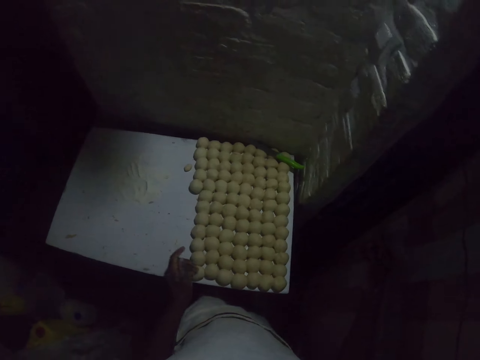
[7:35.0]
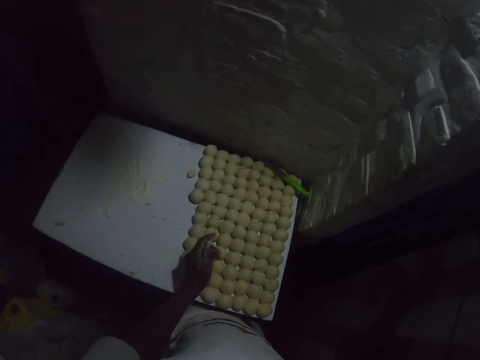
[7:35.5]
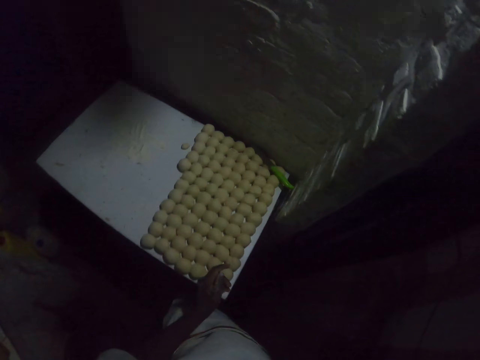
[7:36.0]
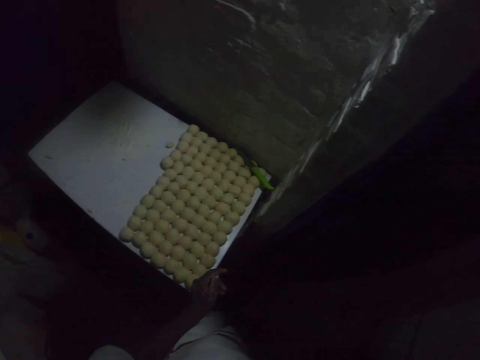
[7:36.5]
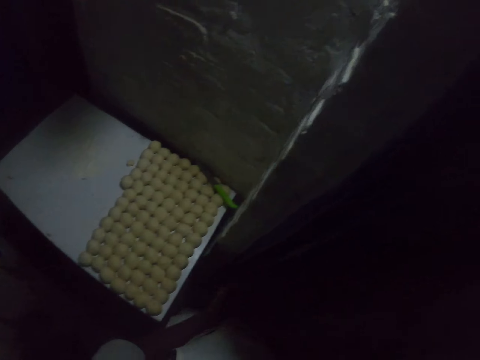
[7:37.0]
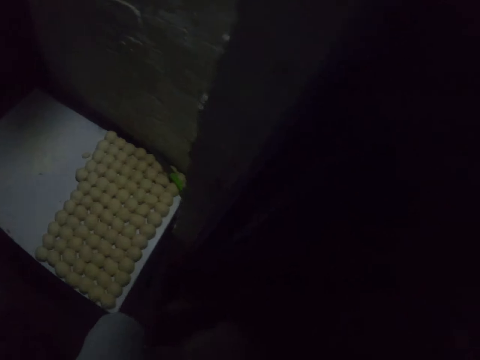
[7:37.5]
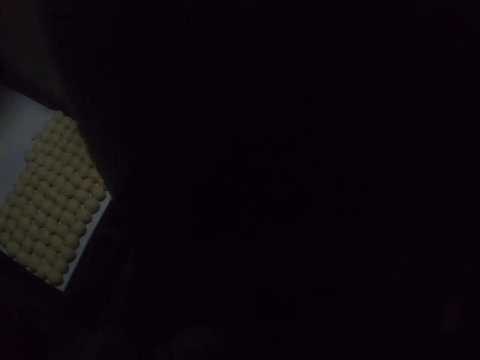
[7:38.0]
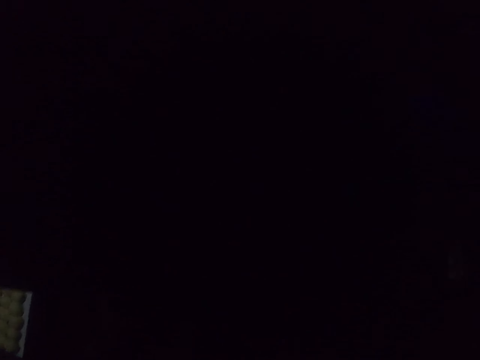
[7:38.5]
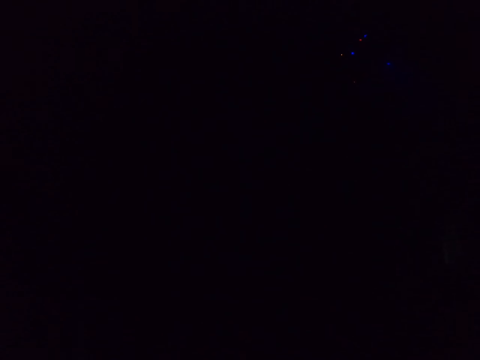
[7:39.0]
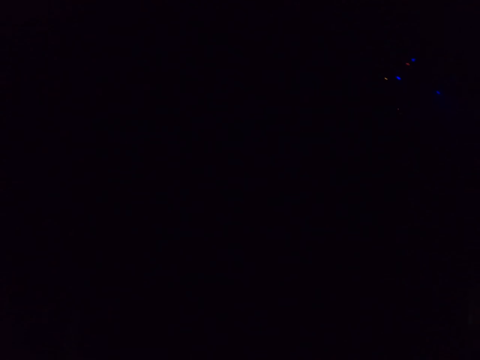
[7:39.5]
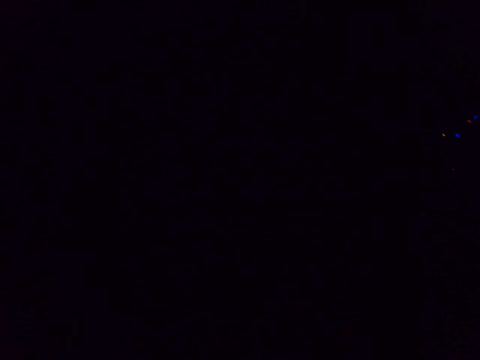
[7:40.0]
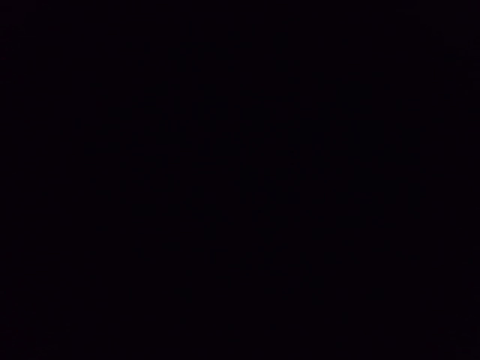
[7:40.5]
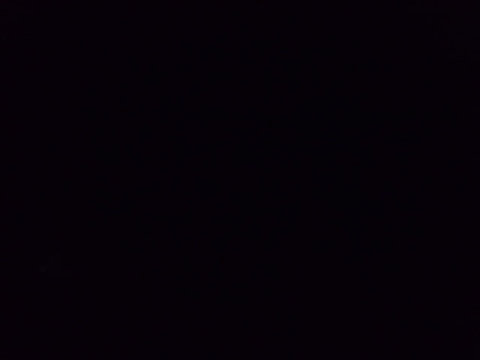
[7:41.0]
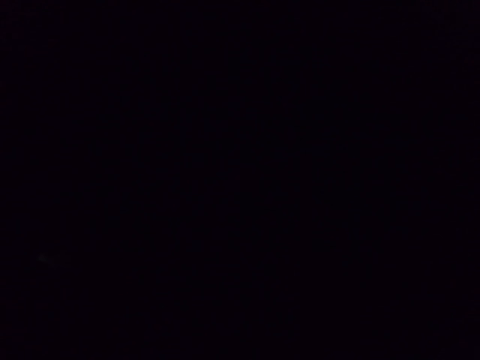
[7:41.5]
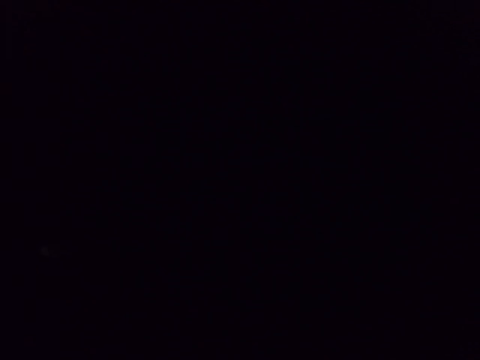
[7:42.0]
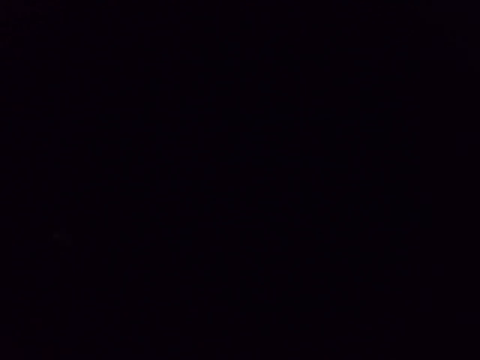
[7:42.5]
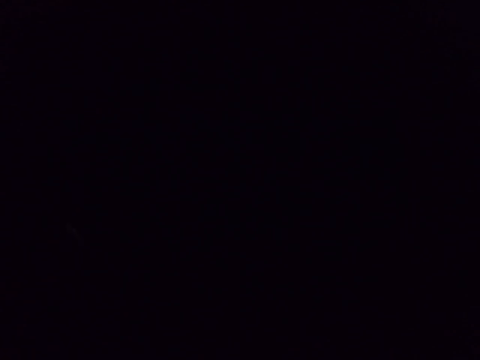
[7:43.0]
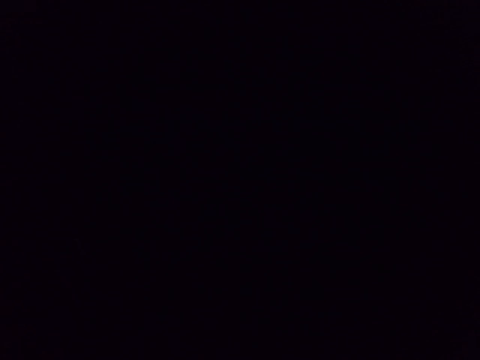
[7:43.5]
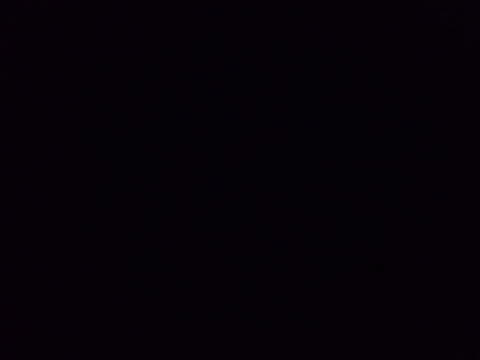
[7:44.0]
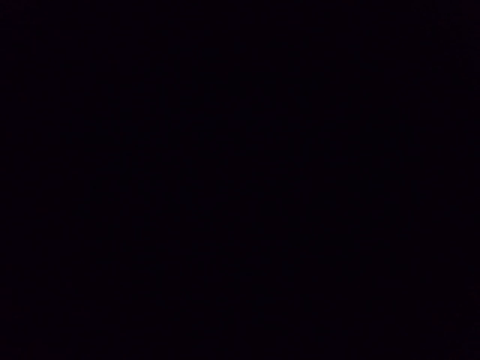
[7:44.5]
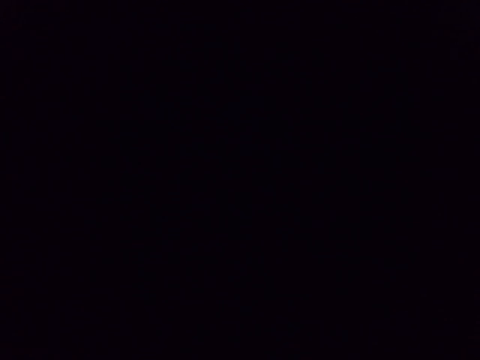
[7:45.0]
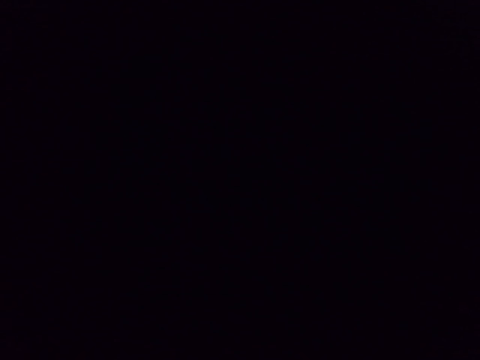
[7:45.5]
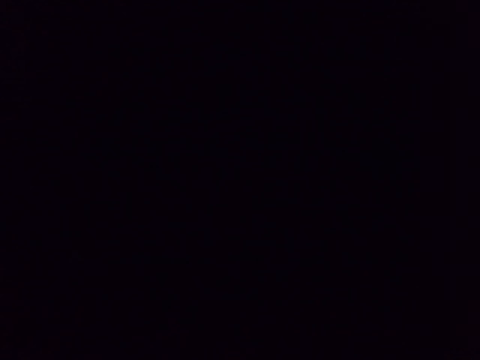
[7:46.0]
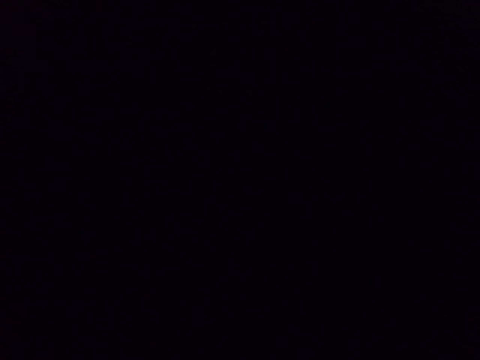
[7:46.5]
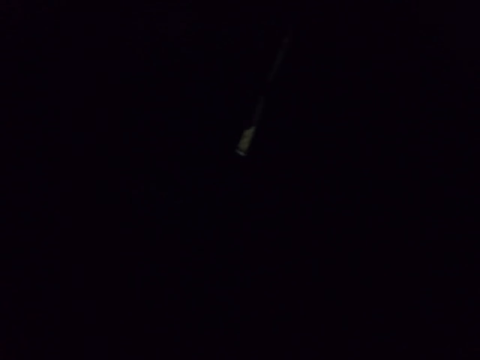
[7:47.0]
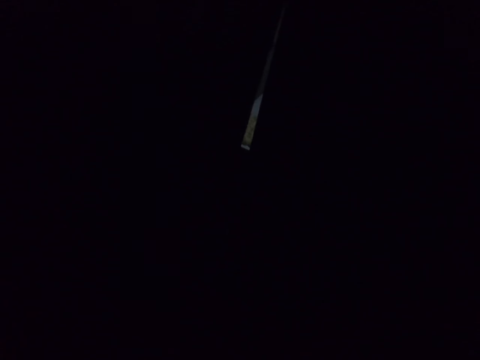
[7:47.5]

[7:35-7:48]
The camera wearer walks.

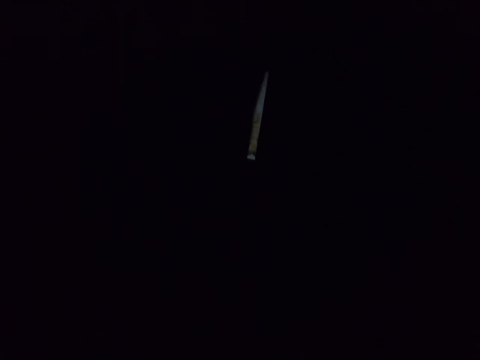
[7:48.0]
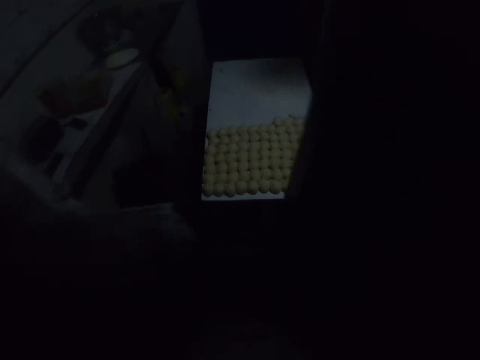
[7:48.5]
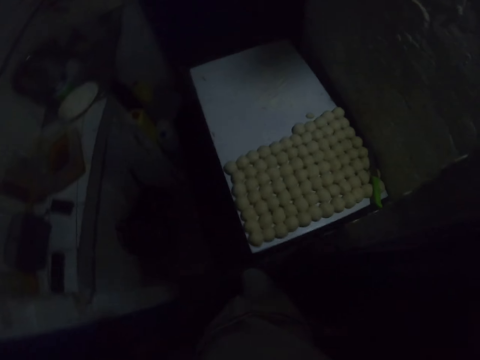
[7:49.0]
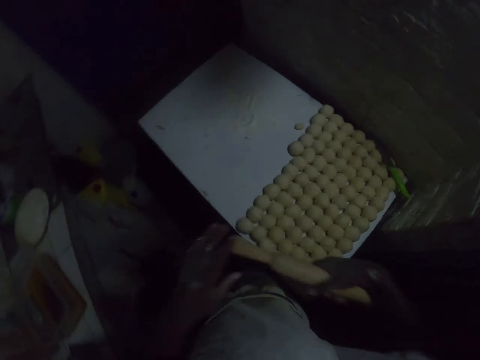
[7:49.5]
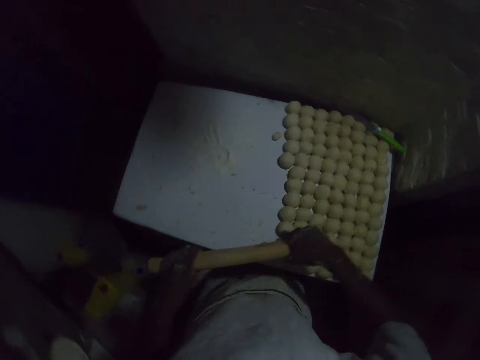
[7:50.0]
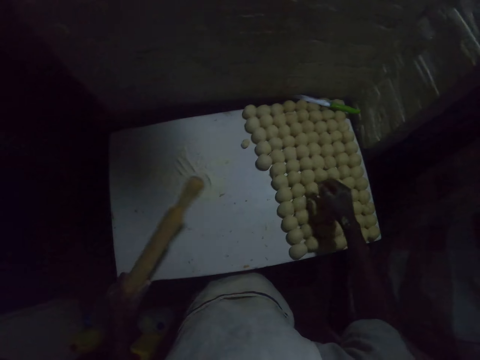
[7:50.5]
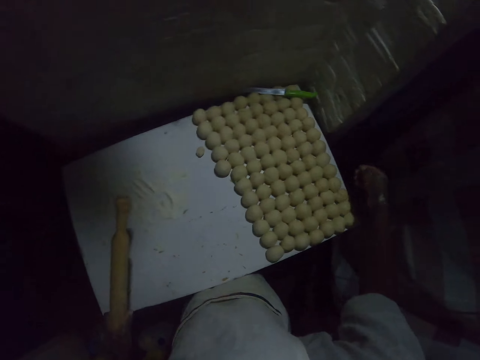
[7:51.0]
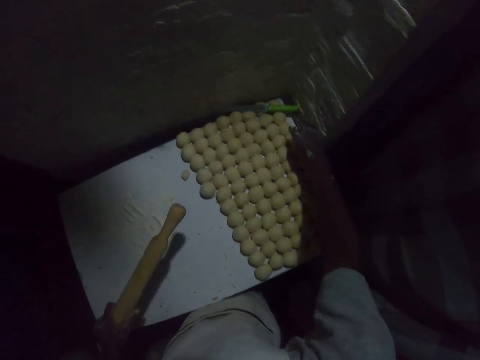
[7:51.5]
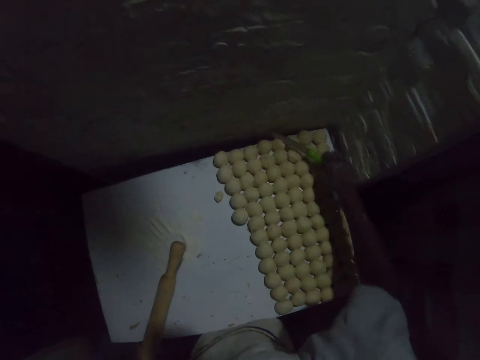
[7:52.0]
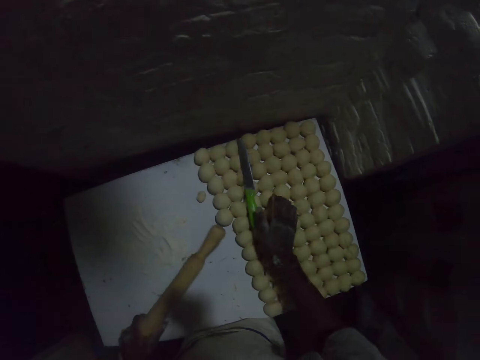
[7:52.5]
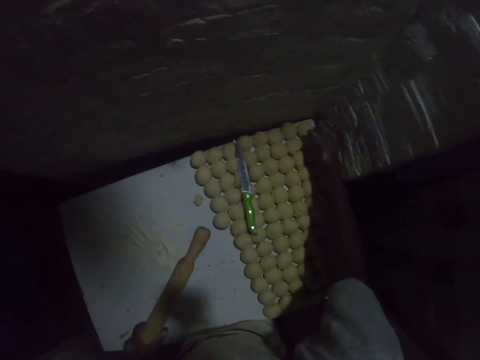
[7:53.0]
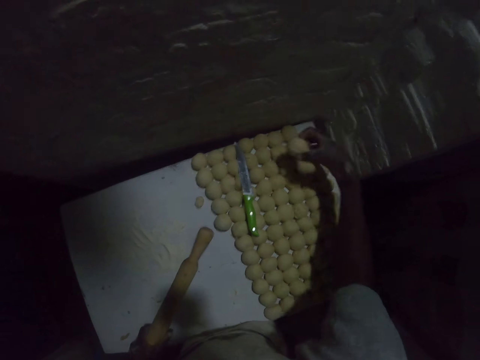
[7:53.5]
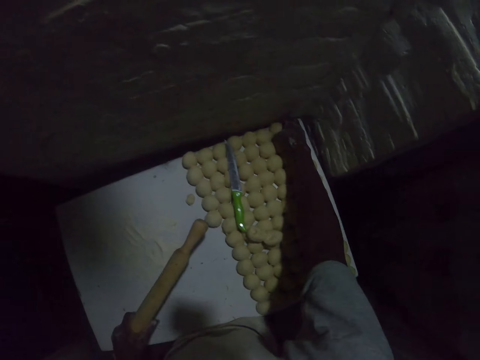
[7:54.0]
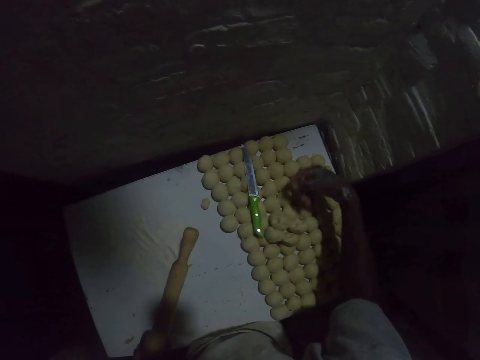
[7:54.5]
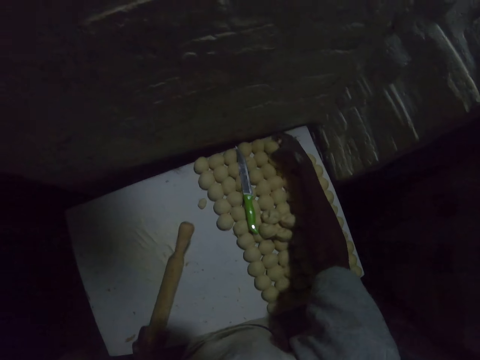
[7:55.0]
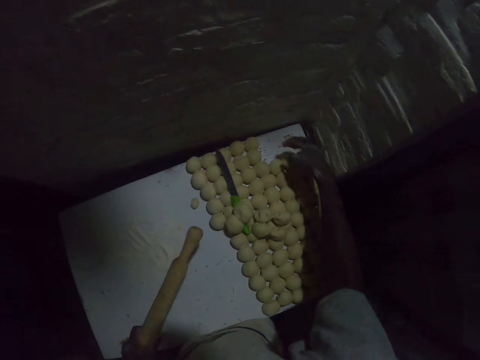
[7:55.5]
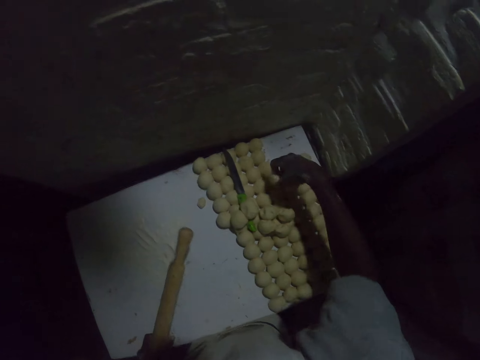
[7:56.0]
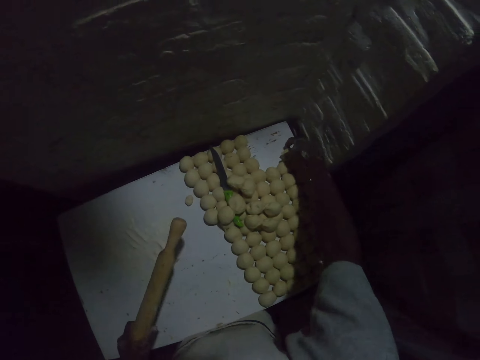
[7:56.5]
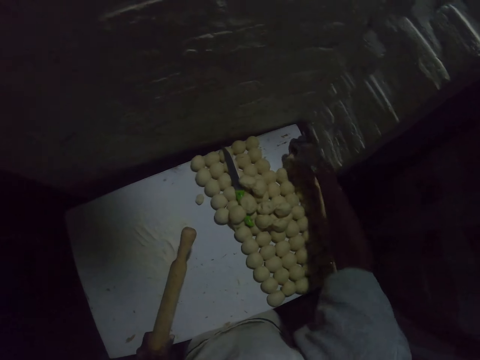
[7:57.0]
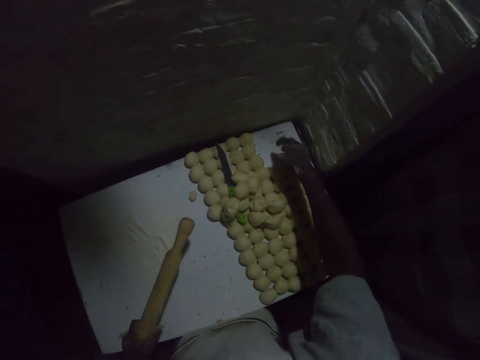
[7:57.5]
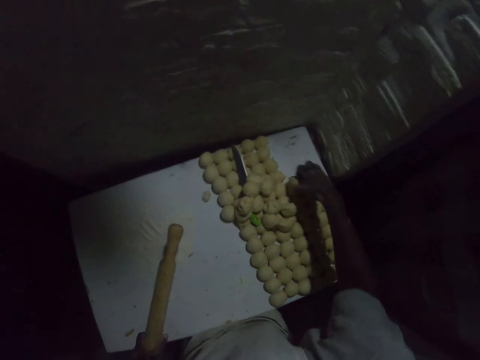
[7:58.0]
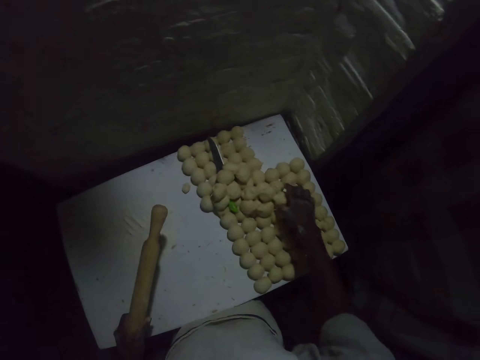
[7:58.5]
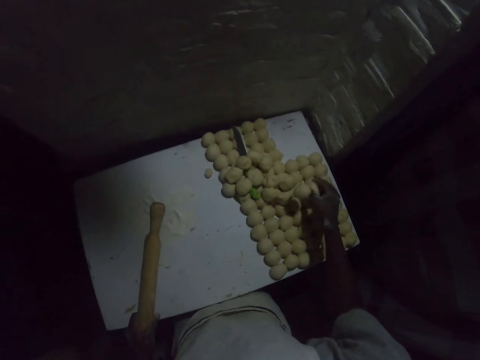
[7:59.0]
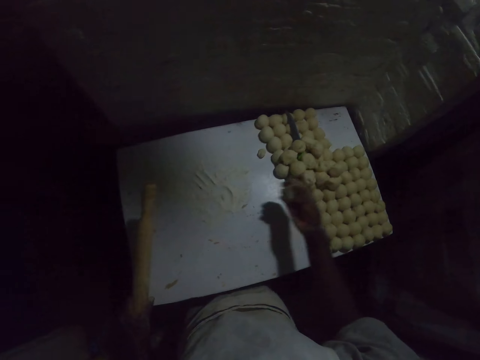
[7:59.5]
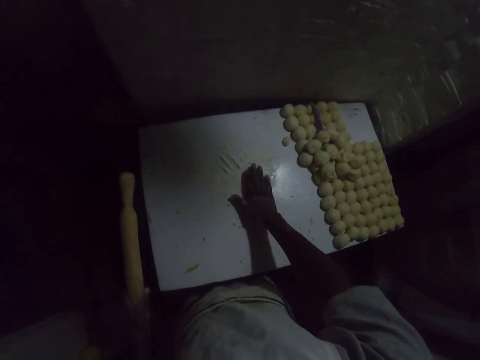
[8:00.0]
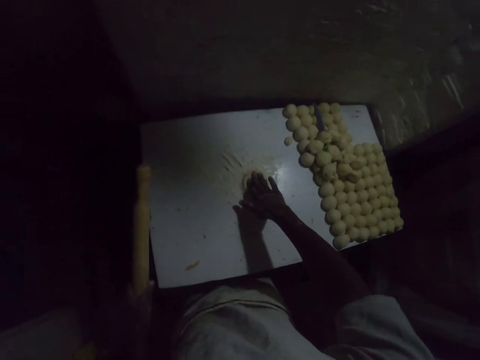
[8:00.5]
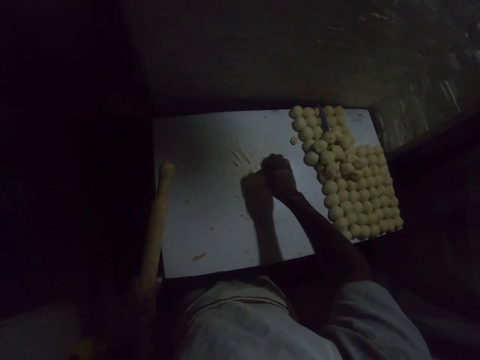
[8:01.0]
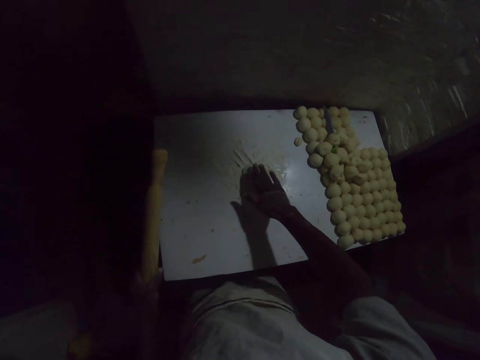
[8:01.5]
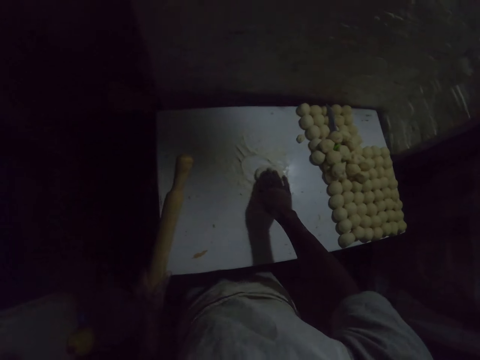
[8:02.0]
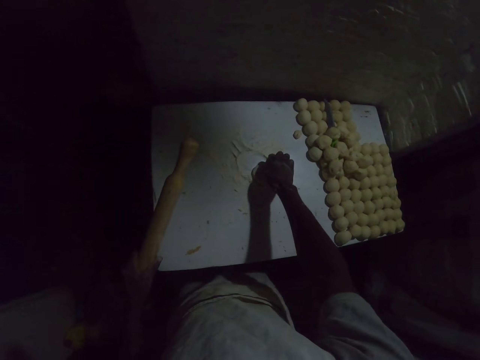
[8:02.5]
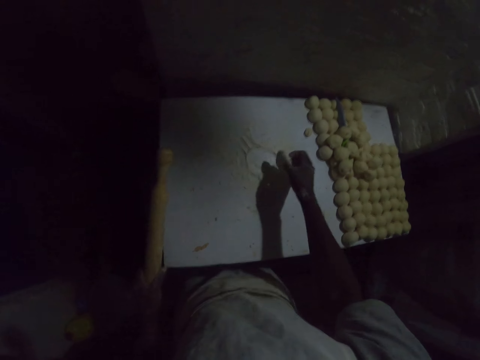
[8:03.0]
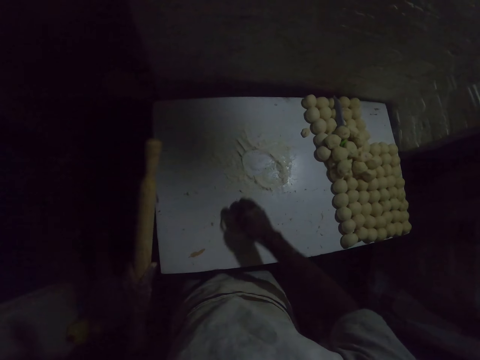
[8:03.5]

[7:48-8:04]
The camera wearer holds a dough rolling wood. They drag a knife on the doughs. They move the rounded doughs on the table. They pick up one rounded dough. They drop the dough on the table. They press the dough on the table.
